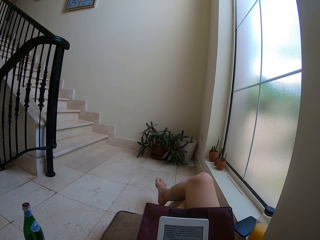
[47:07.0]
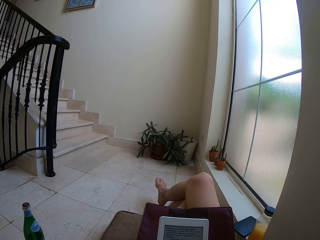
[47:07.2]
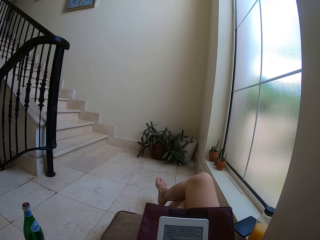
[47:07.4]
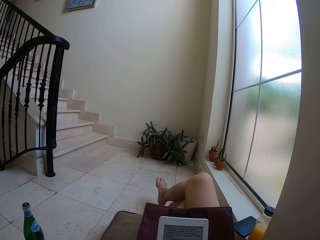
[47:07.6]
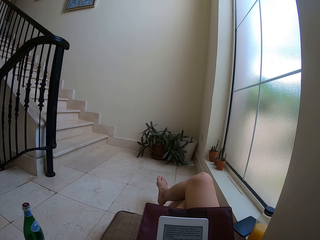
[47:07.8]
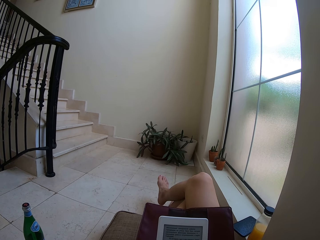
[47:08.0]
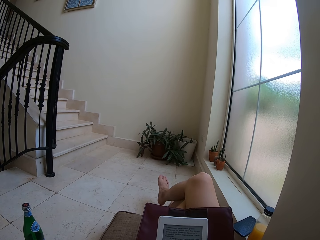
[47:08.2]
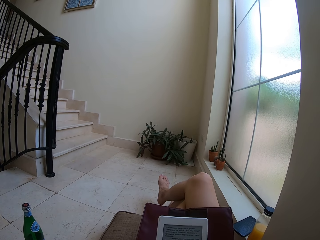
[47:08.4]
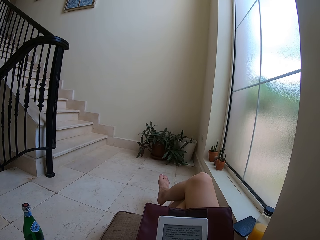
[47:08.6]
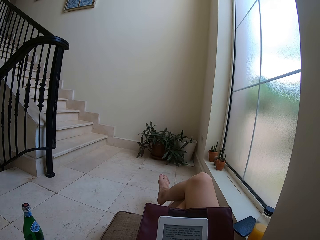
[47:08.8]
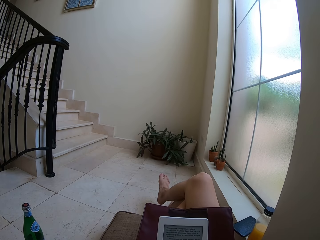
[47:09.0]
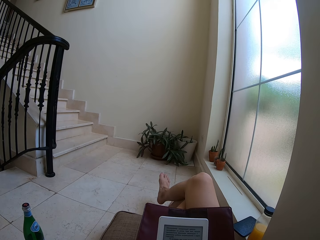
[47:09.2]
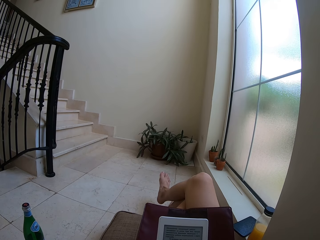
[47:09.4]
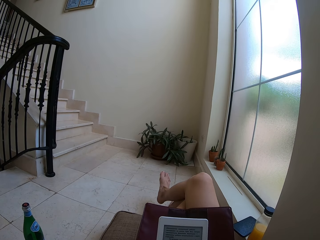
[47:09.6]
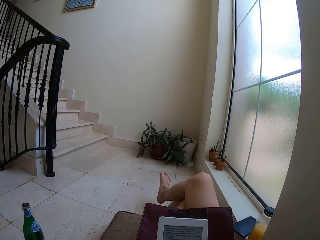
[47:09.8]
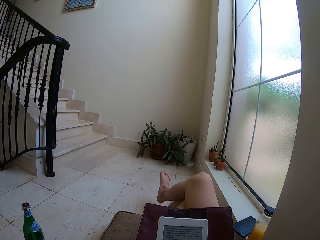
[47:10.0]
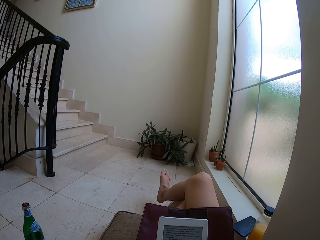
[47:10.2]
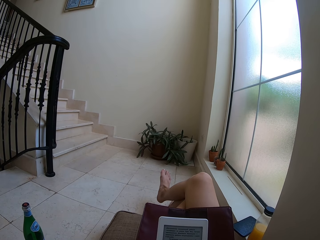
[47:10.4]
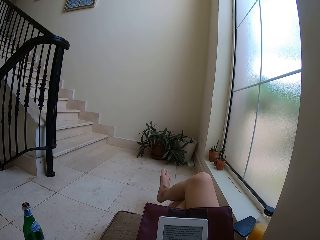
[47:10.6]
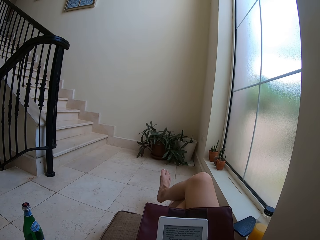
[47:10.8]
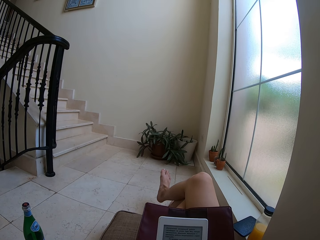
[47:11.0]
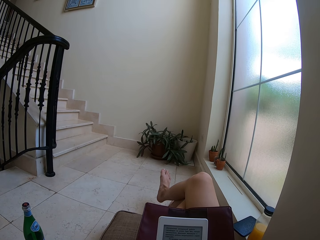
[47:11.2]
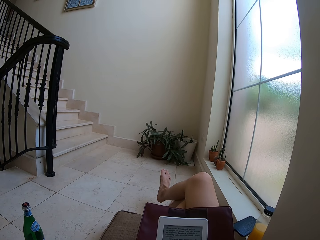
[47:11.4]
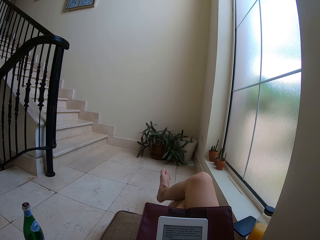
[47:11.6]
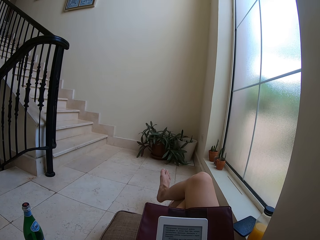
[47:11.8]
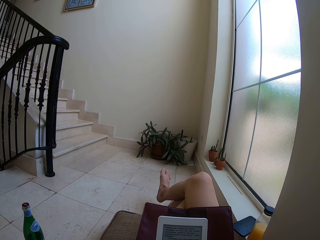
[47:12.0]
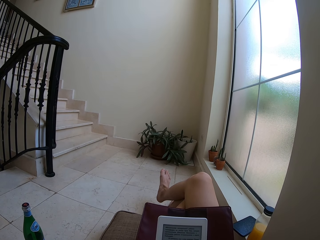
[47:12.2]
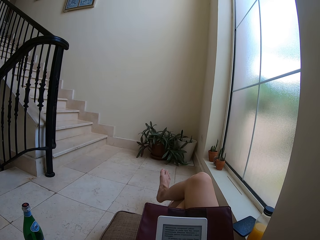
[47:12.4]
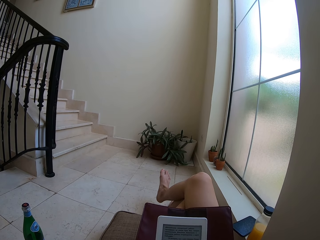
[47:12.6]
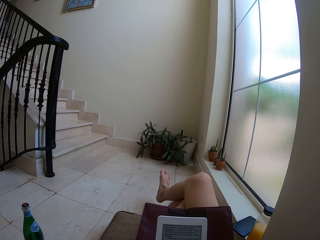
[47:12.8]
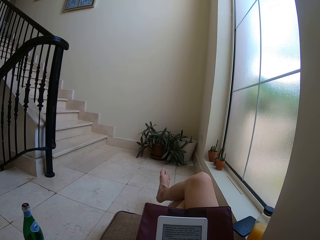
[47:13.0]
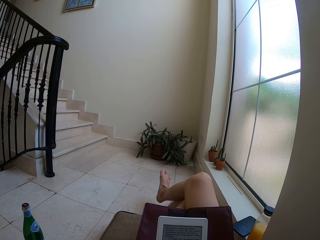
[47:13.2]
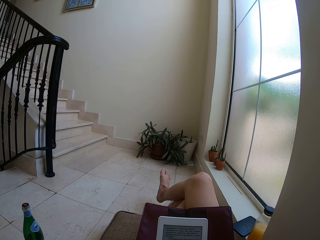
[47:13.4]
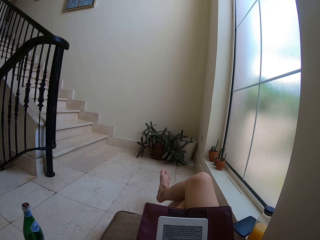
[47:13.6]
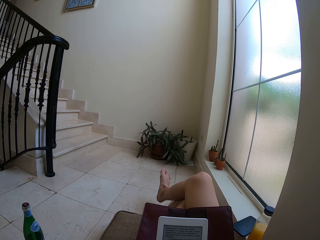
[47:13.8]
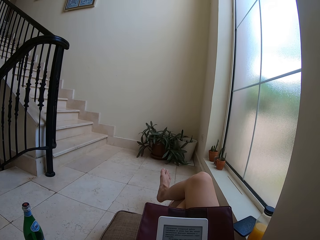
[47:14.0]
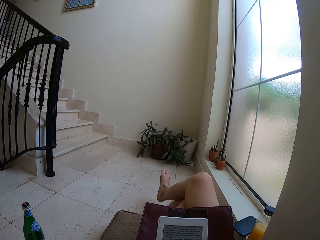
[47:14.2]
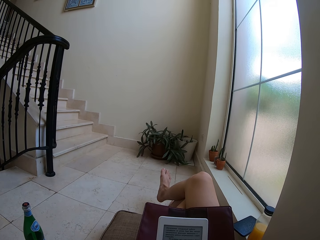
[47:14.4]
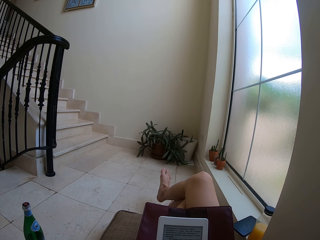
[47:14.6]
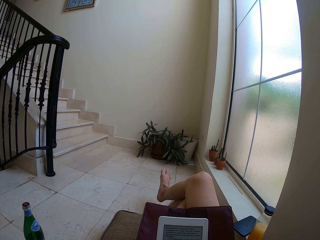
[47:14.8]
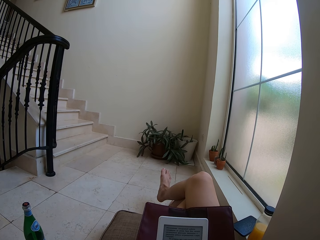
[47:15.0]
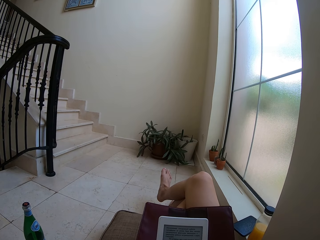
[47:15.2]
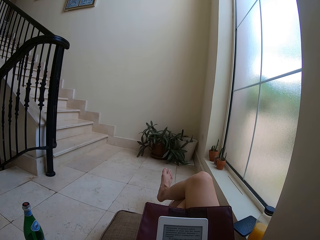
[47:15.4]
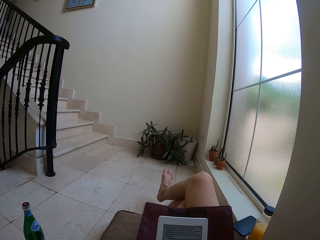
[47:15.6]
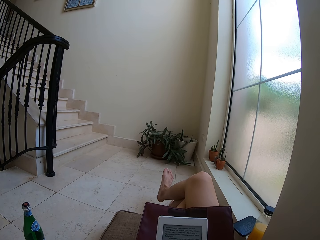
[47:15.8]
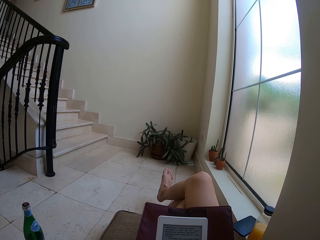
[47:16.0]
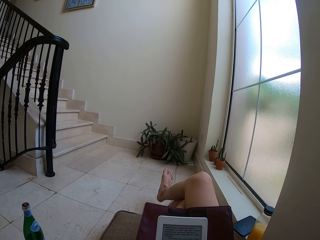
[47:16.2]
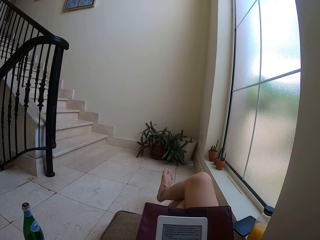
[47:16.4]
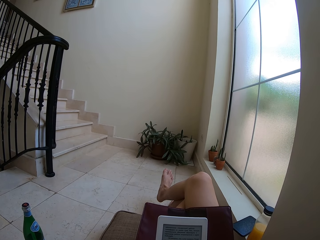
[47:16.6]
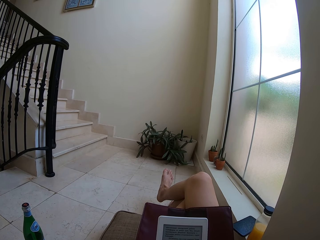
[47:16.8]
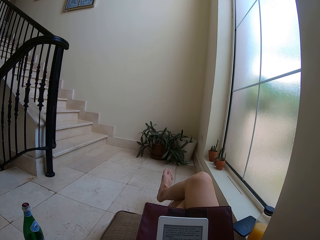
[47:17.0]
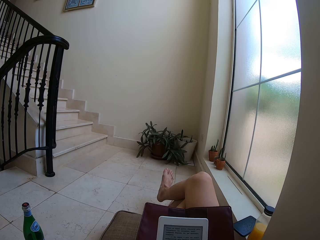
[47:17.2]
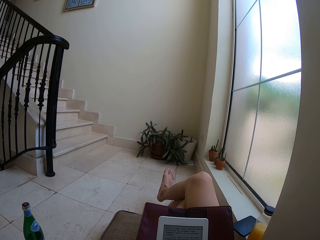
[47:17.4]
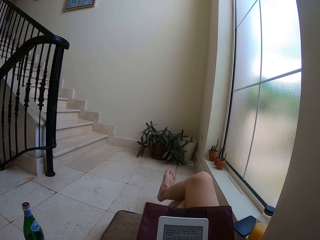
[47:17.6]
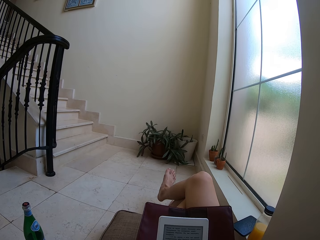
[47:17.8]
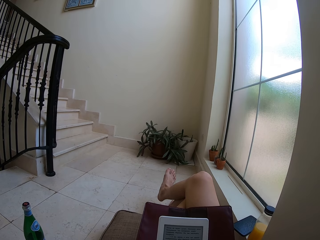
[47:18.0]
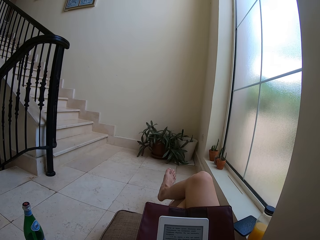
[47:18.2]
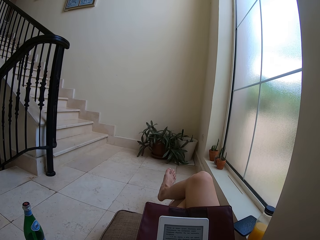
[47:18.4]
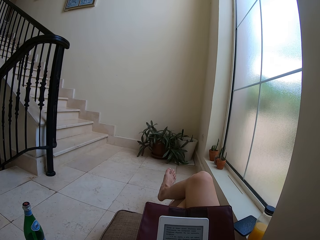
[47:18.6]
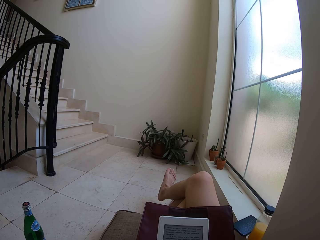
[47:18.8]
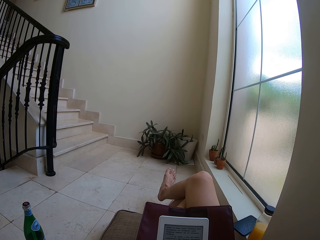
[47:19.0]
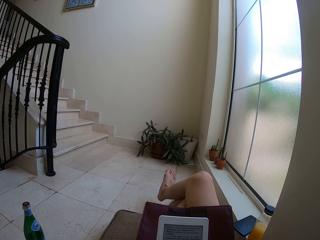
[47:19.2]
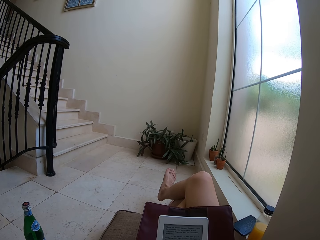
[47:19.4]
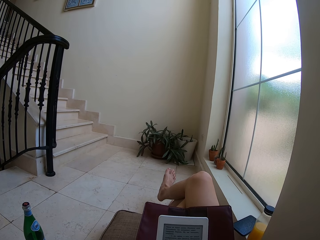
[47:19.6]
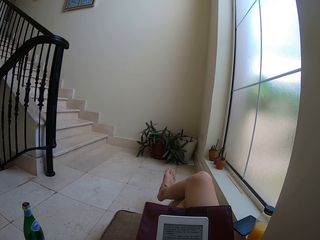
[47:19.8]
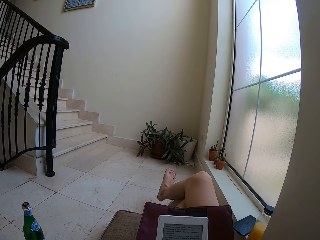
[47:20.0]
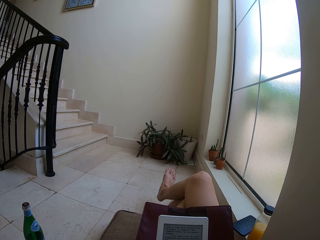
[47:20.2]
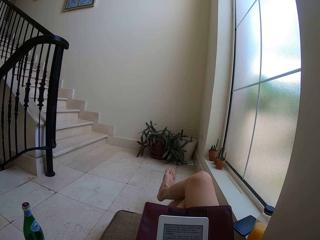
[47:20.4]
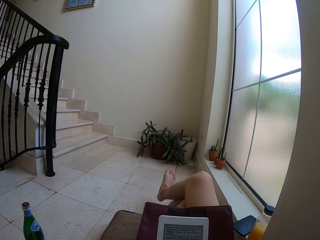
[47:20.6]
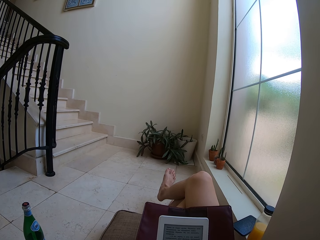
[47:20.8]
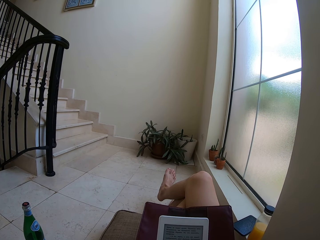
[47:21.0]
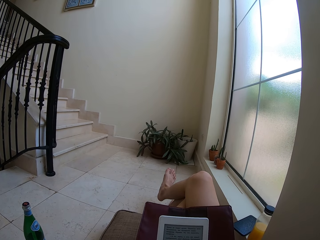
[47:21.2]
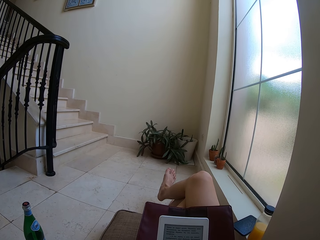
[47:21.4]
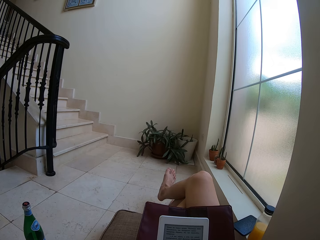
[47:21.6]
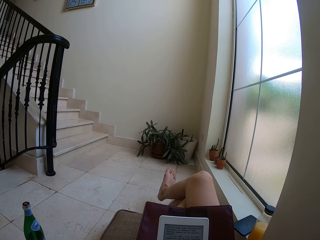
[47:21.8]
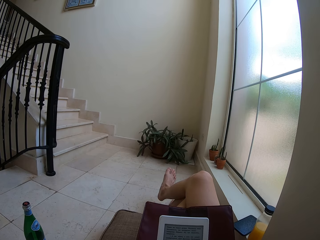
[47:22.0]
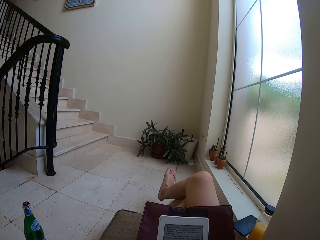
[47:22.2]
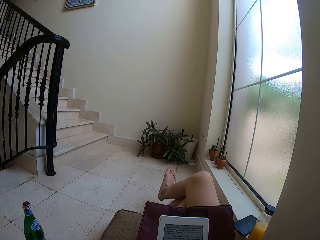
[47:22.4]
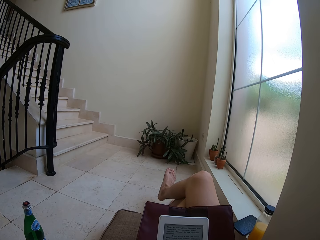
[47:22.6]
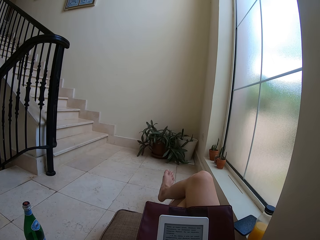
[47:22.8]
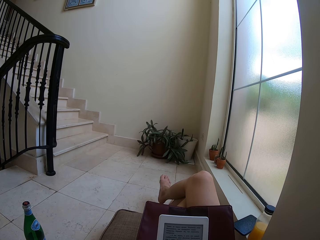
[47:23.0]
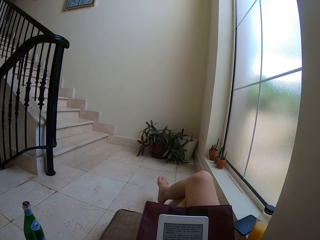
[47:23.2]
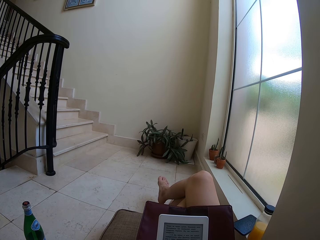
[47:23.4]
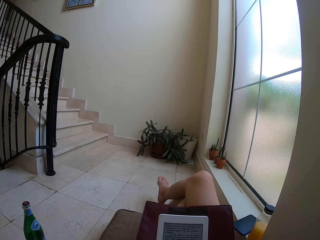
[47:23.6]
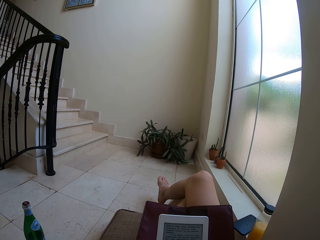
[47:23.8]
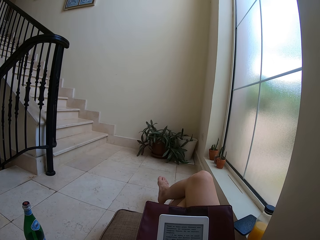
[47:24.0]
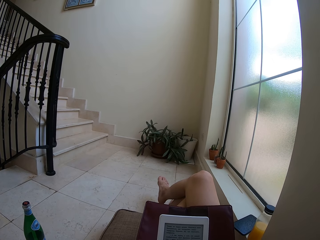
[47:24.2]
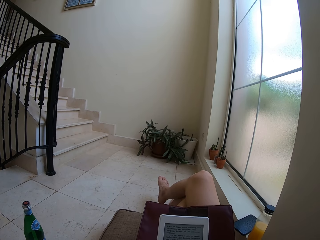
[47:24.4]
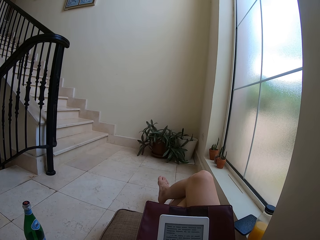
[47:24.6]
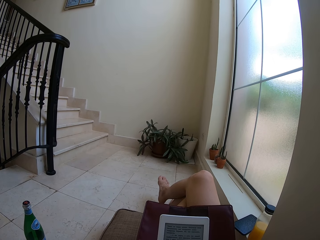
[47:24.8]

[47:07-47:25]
The camera wearer moves his leg. He stares at the tablet. He moves his leg. He stares at the tablet. He moves his leg.
